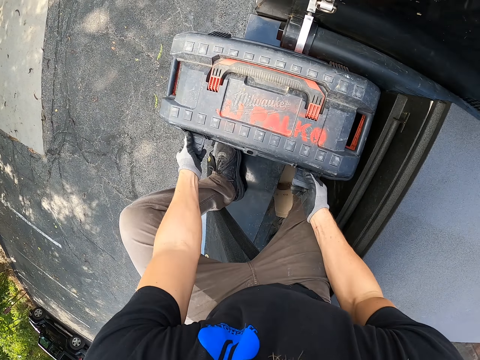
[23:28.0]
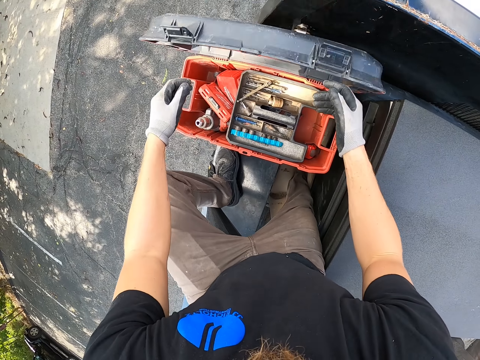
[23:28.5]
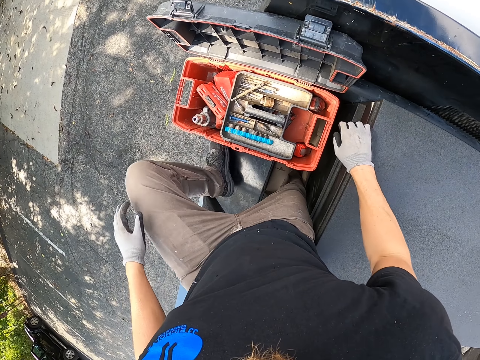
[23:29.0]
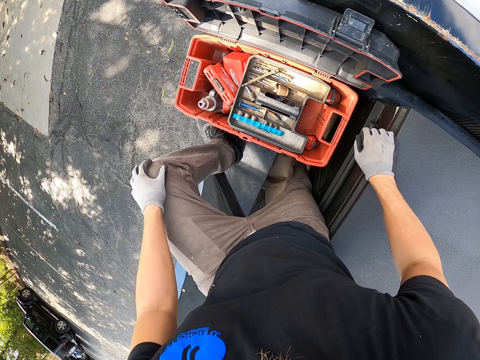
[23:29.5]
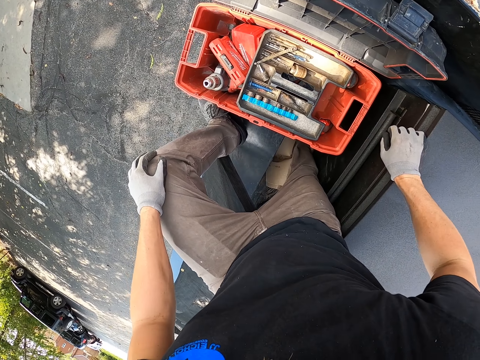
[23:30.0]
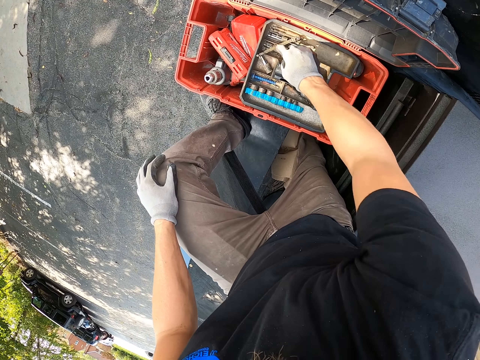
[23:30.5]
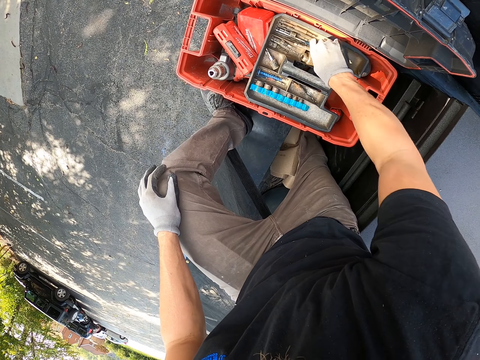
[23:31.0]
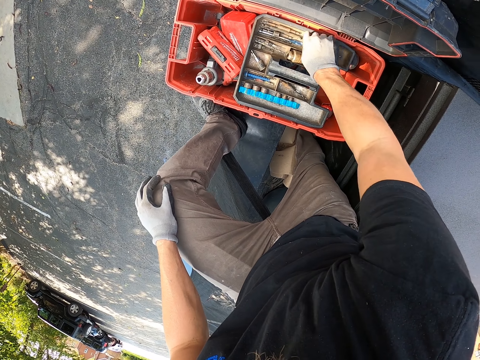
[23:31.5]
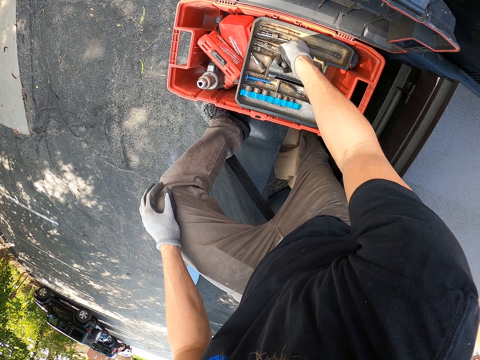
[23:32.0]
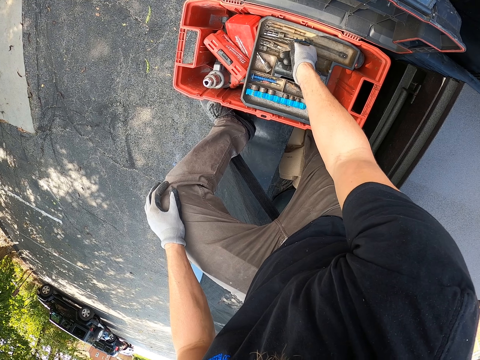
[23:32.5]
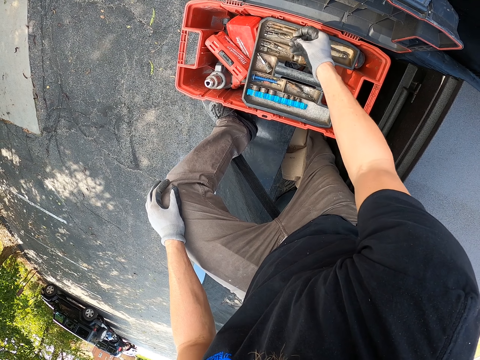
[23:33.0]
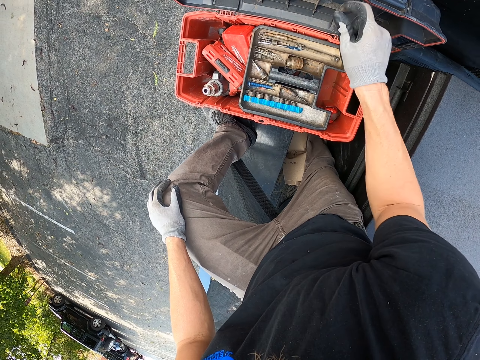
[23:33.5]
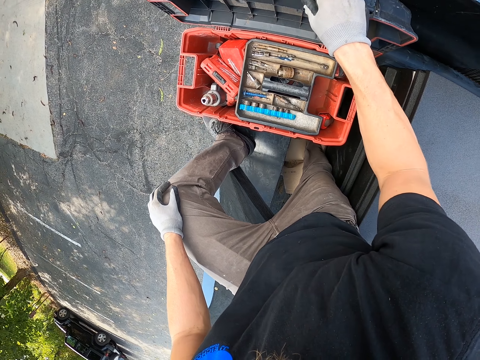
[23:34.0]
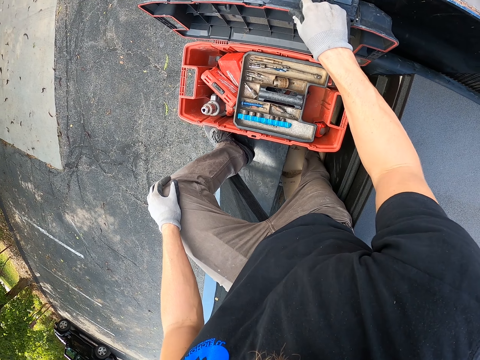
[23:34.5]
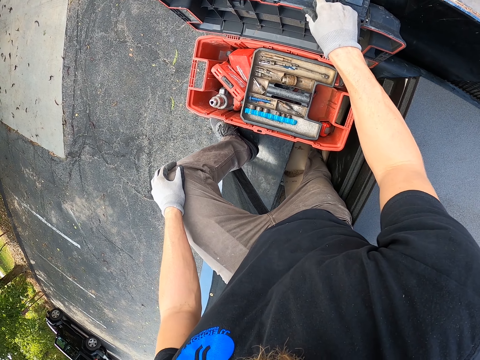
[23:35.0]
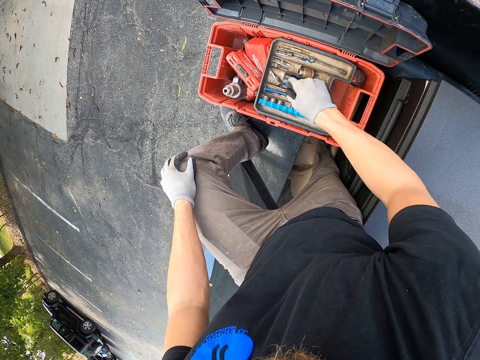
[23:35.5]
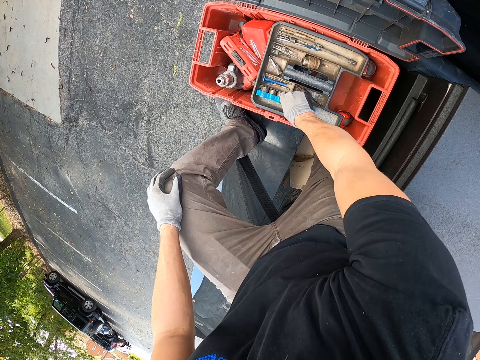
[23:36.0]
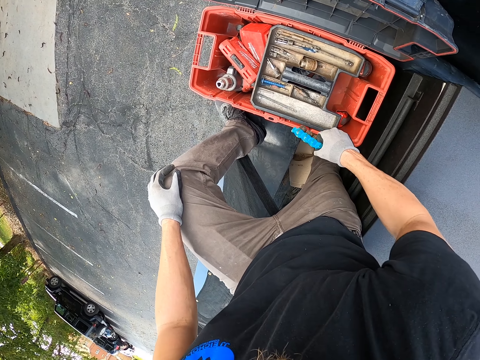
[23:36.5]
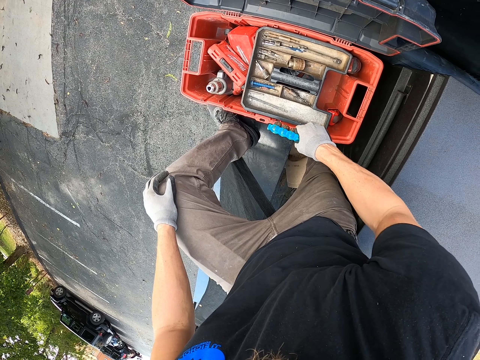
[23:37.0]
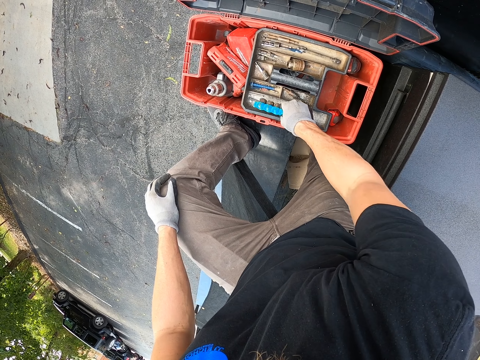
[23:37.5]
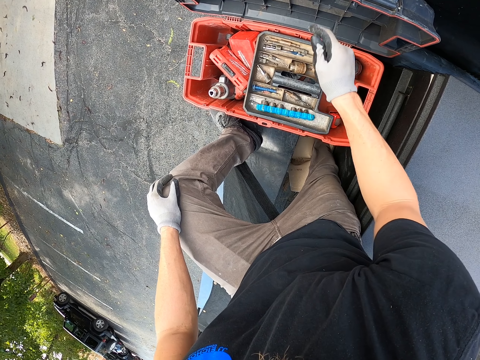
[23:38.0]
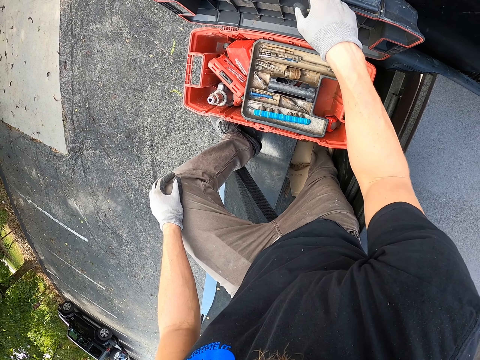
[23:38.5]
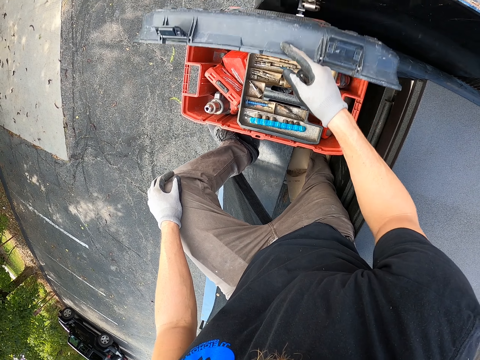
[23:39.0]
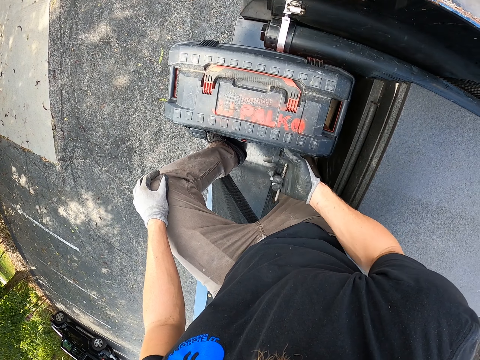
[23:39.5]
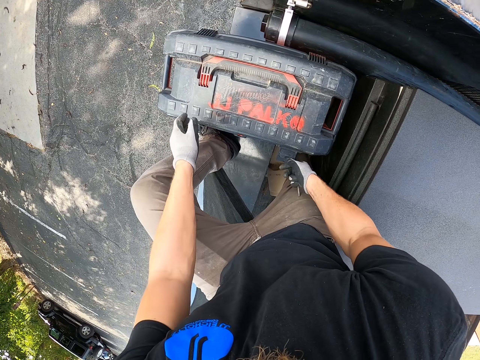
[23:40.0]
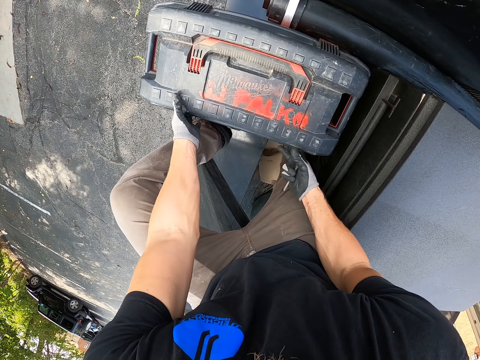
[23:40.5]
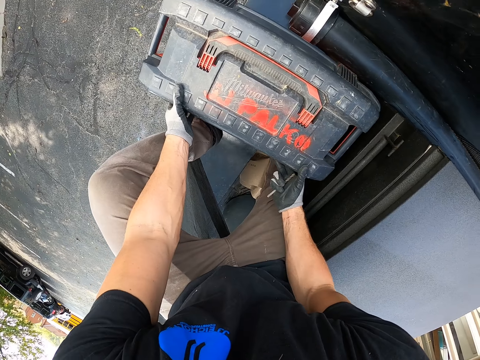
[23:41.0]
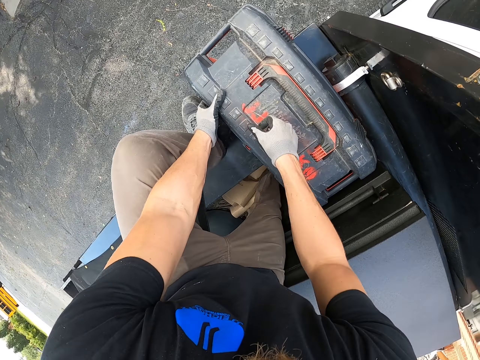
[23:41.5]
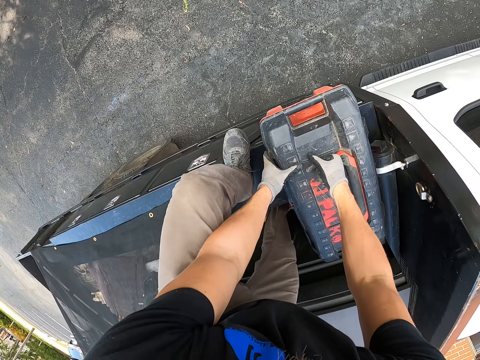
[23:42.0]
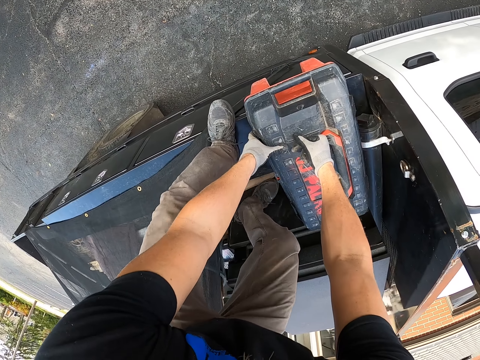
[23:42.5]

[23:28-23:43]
The camera wearer opens the tool box. They pick up the drill bits. They look at the tool box and pick up something in the tool box. They close the tool box.

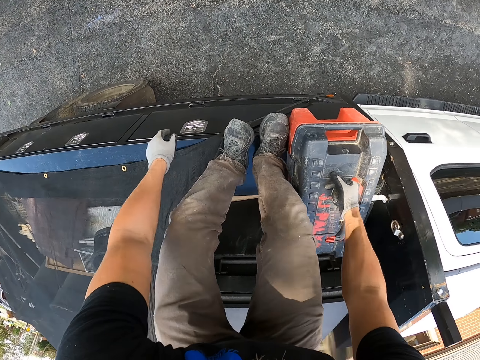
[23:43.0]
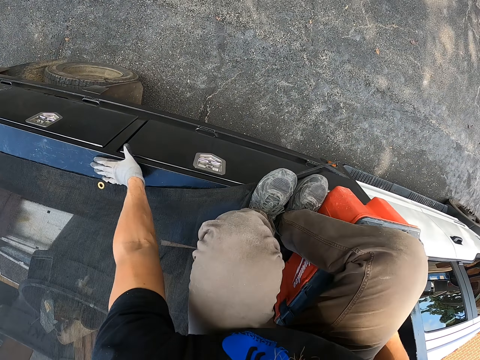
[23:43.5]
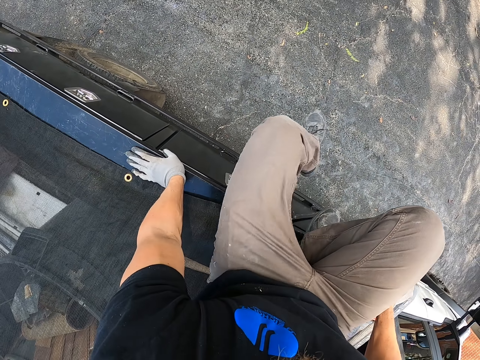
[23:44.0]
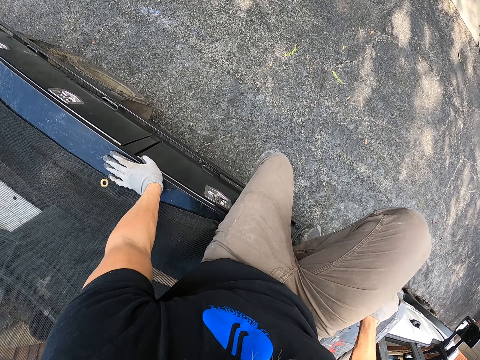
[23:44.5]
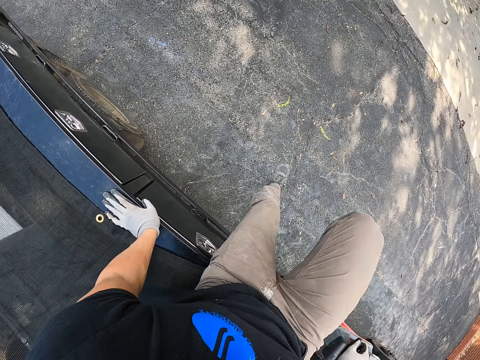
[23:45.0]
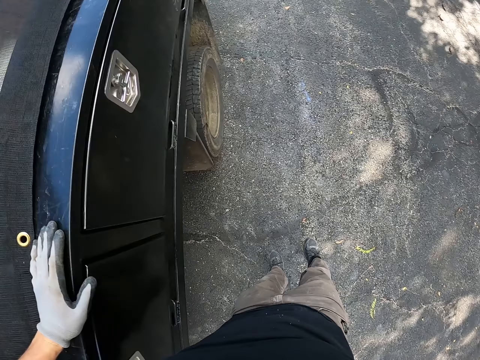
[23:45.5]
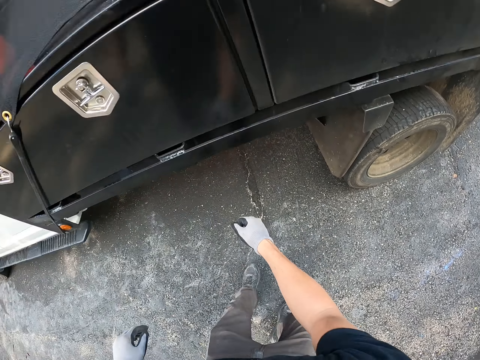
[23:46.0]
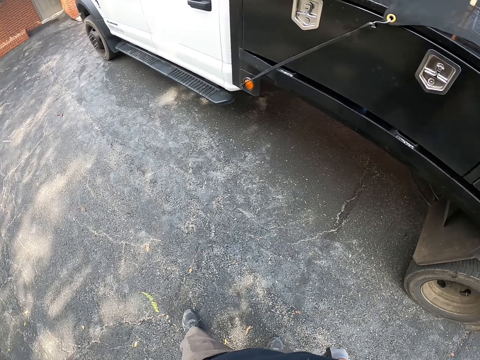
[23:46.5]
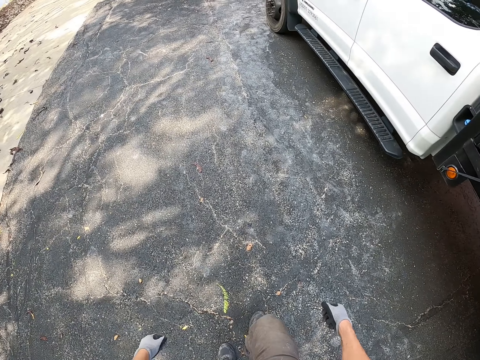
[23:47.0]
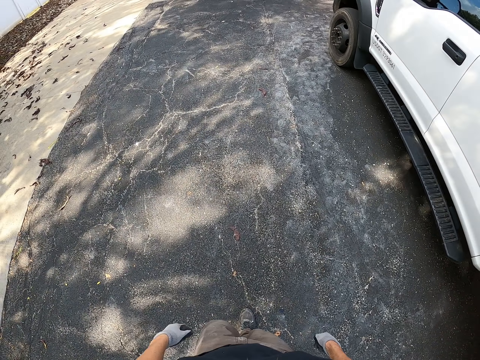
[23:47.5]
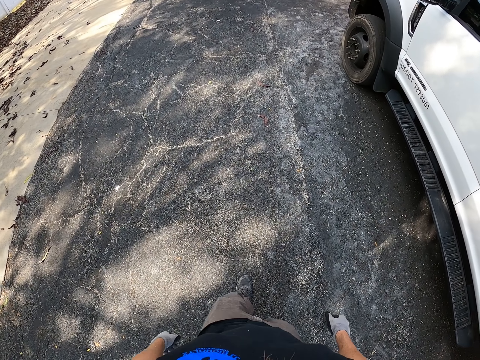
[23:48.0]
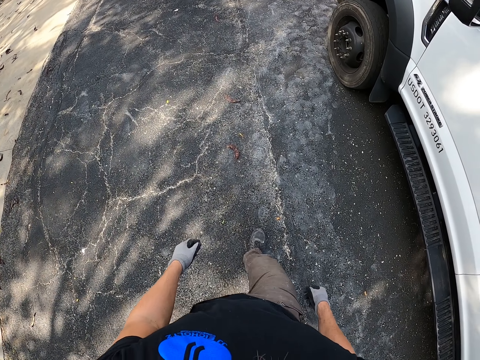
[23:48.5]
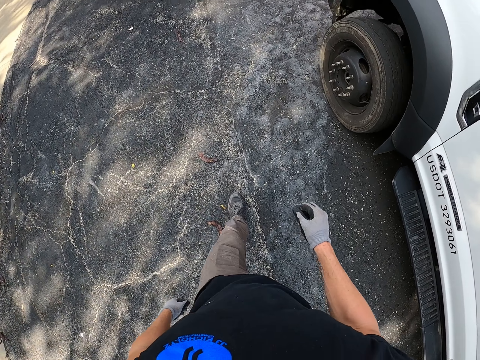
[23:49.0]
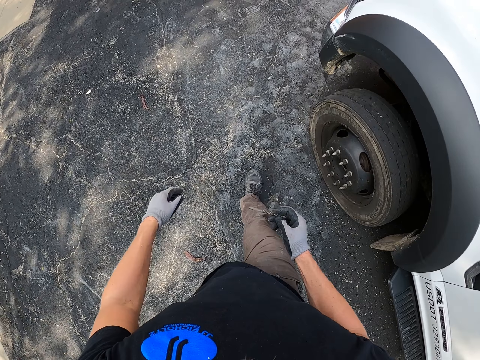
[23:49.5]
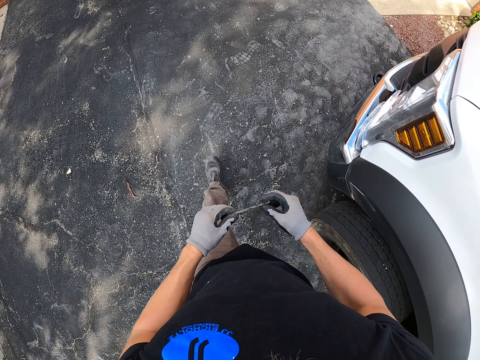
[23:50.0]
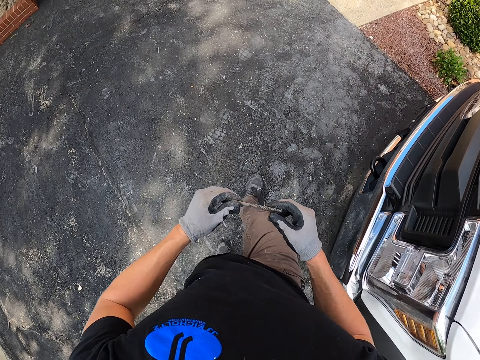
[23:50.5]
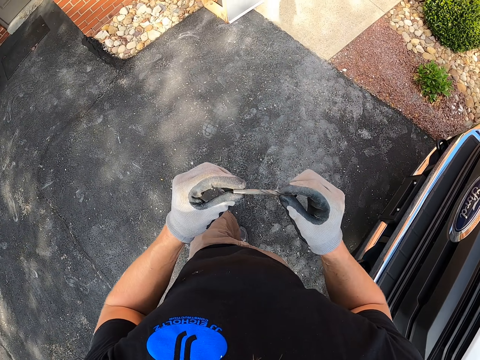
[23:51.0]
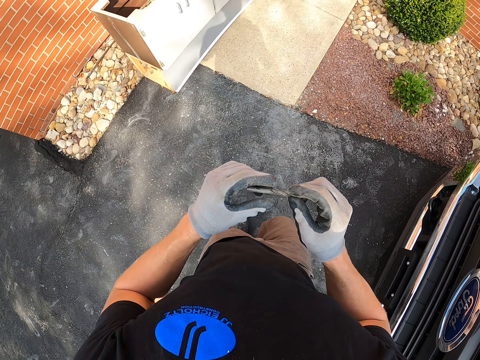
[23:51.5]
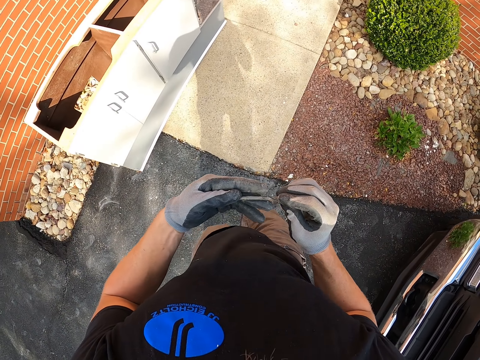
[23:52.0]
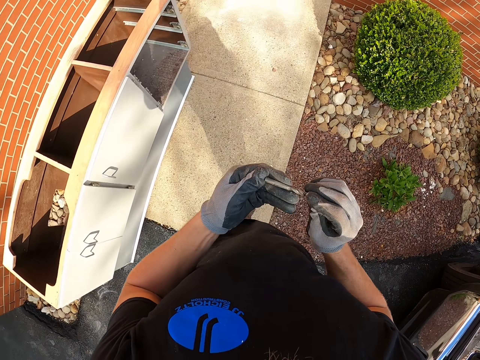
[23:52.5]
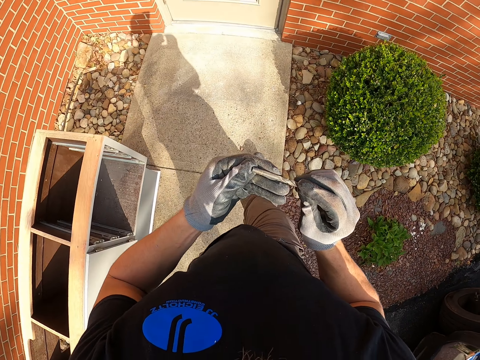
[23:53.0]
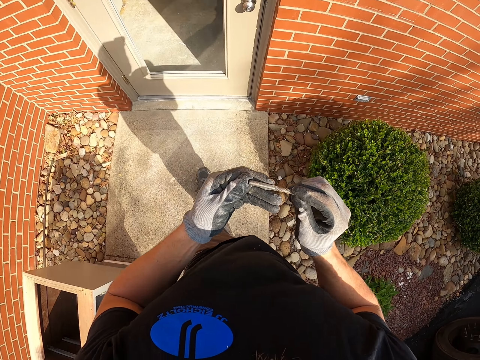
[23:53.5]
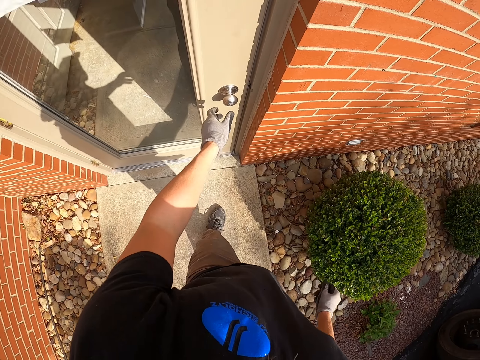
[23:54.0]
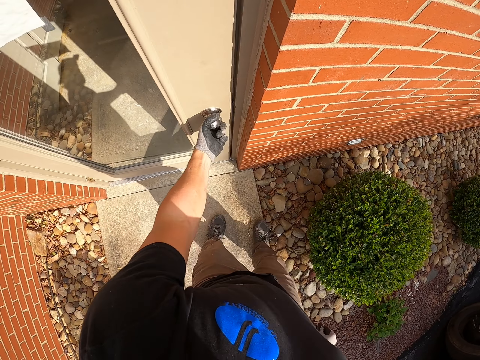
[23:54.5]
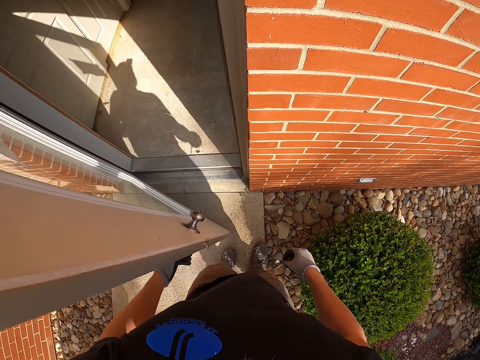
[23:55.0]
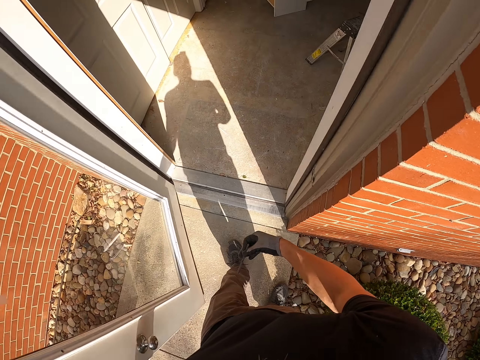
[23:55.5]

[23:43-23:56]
The camera wearer jumps from the truck. They walk around the compound. They look at the drill bit. They open the door.
